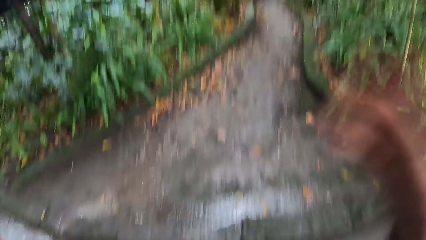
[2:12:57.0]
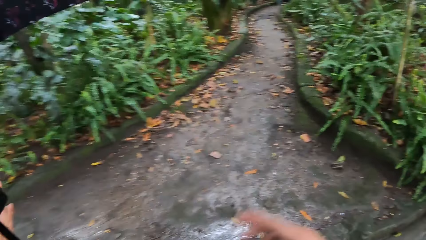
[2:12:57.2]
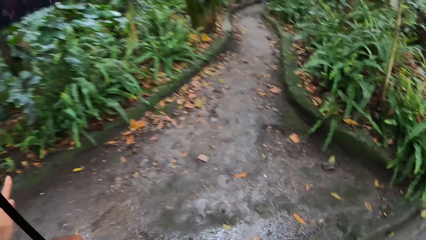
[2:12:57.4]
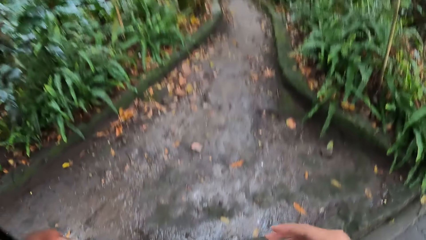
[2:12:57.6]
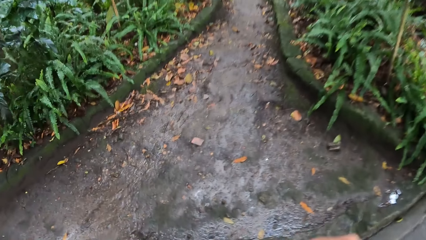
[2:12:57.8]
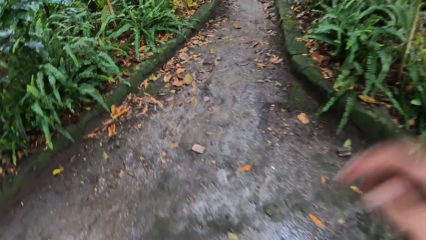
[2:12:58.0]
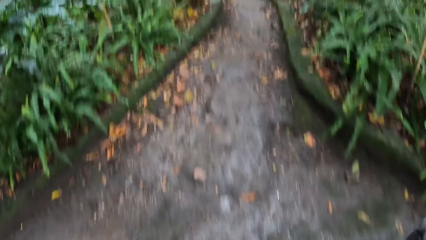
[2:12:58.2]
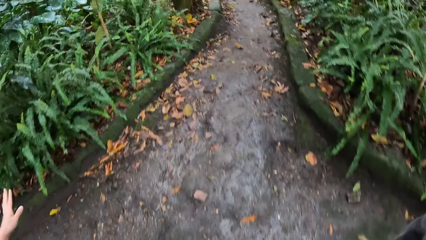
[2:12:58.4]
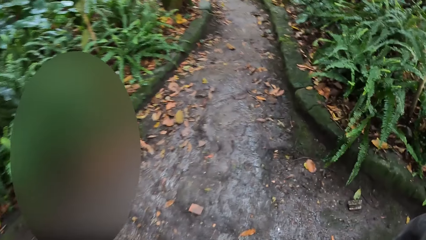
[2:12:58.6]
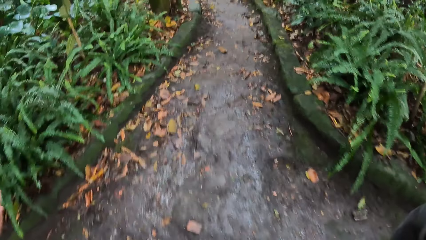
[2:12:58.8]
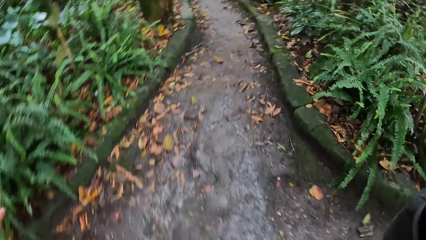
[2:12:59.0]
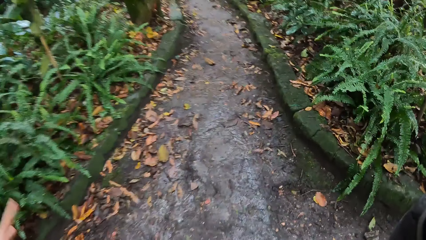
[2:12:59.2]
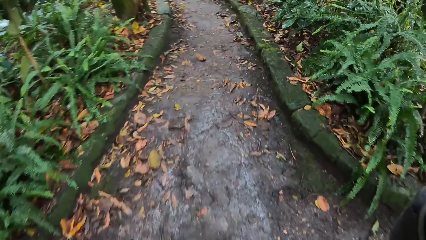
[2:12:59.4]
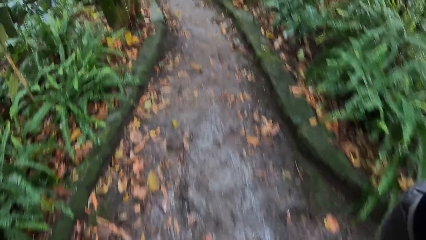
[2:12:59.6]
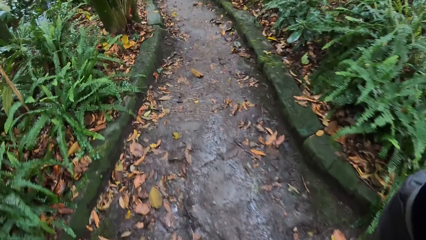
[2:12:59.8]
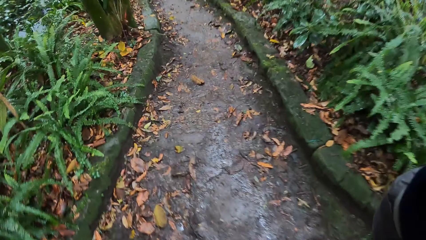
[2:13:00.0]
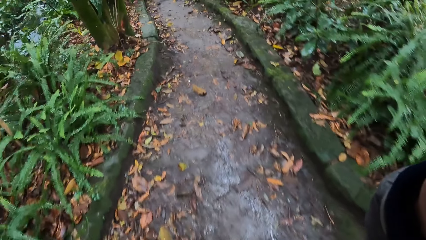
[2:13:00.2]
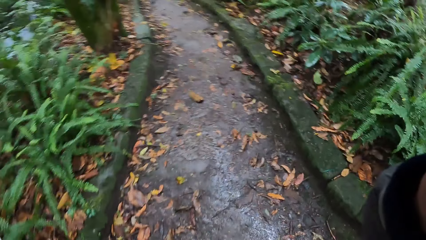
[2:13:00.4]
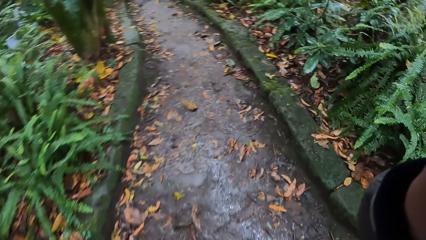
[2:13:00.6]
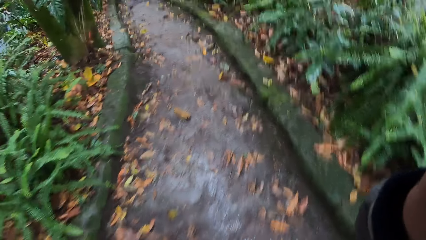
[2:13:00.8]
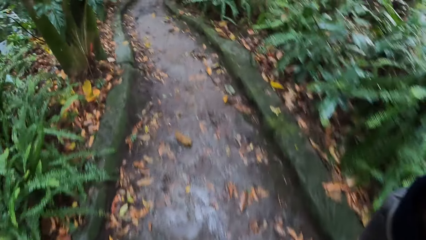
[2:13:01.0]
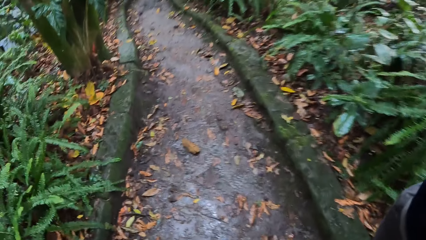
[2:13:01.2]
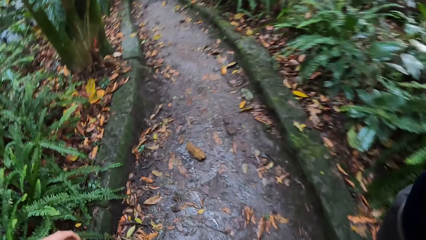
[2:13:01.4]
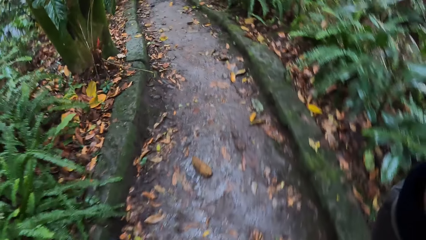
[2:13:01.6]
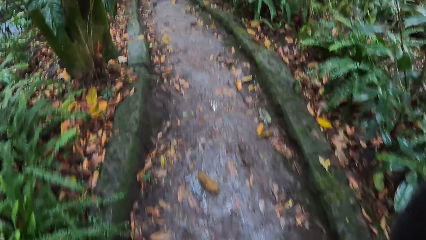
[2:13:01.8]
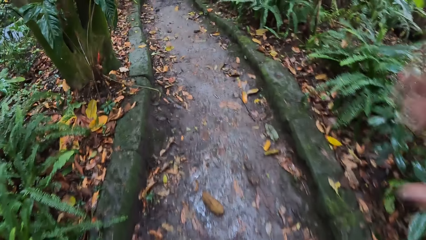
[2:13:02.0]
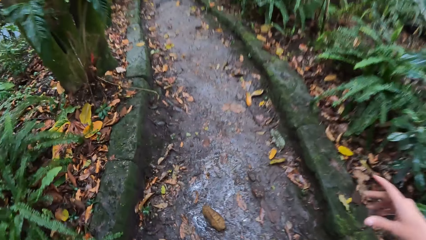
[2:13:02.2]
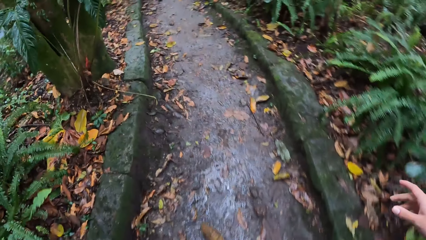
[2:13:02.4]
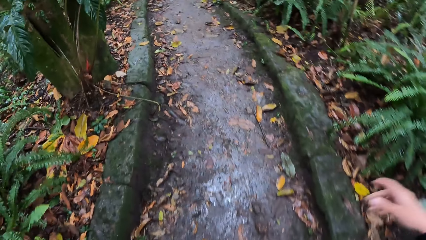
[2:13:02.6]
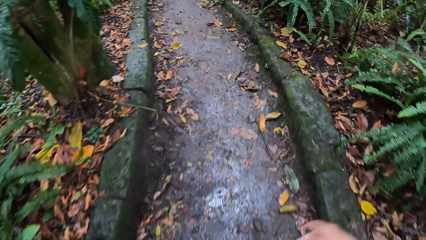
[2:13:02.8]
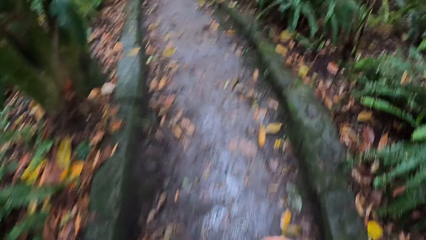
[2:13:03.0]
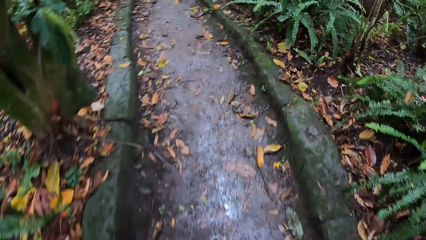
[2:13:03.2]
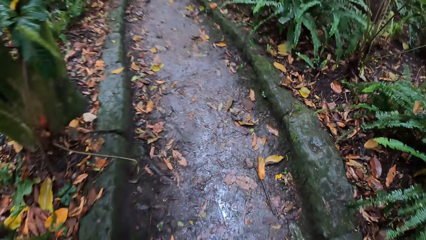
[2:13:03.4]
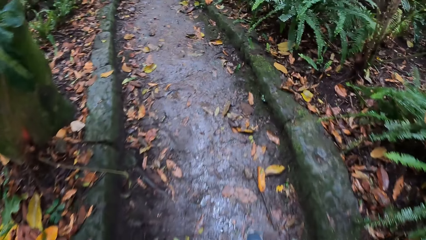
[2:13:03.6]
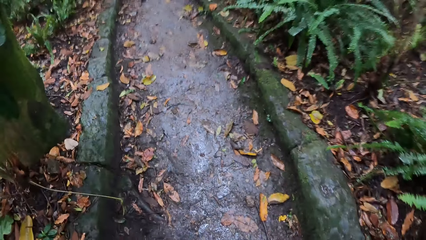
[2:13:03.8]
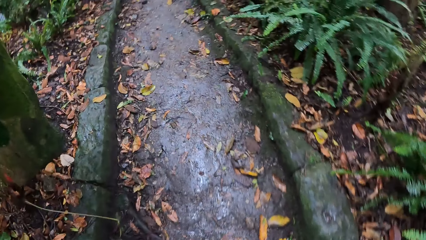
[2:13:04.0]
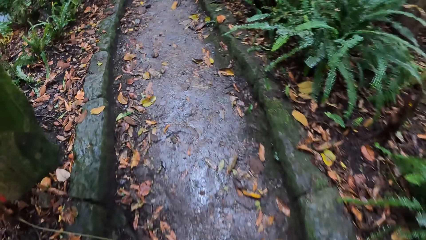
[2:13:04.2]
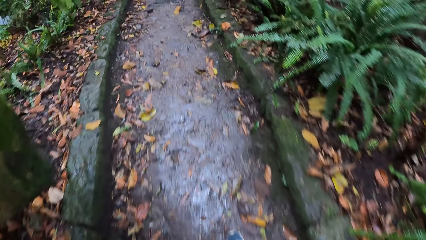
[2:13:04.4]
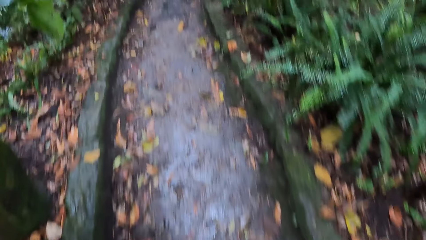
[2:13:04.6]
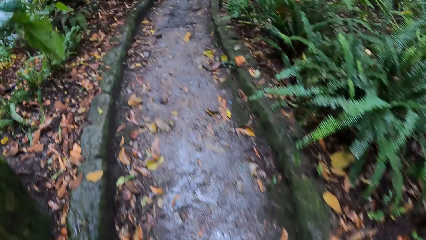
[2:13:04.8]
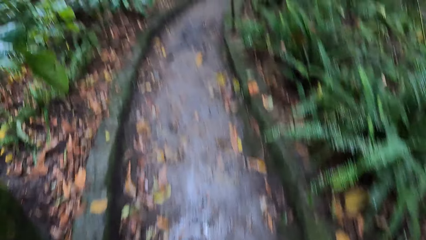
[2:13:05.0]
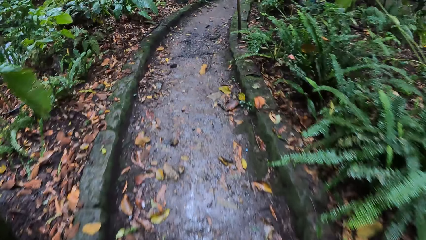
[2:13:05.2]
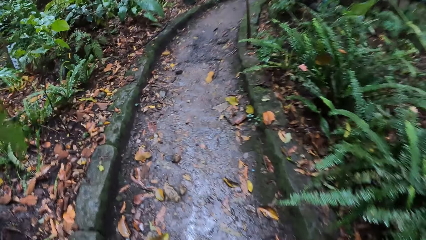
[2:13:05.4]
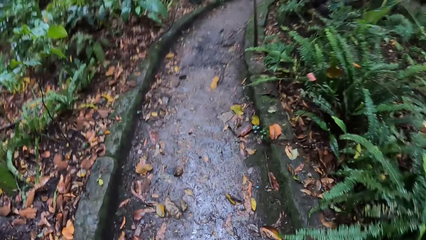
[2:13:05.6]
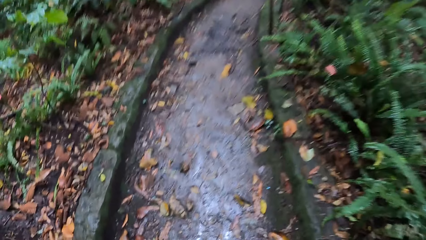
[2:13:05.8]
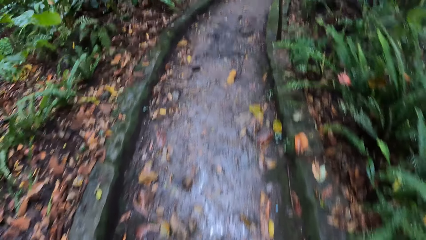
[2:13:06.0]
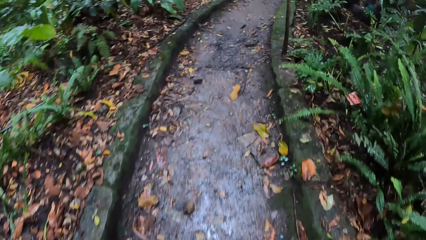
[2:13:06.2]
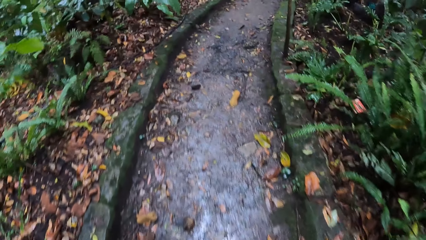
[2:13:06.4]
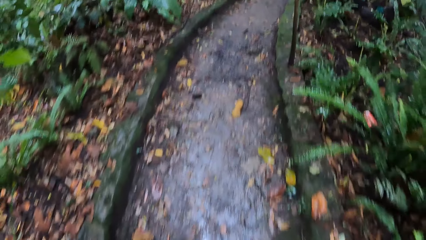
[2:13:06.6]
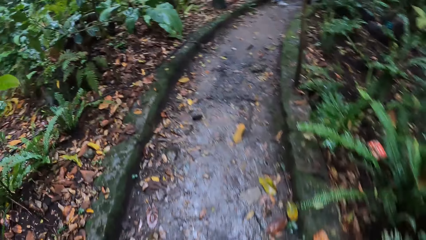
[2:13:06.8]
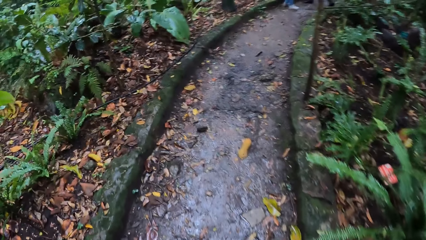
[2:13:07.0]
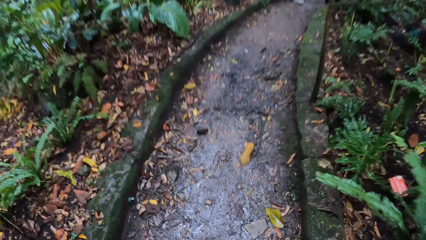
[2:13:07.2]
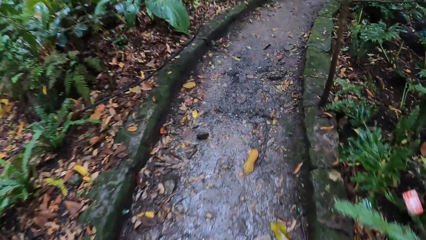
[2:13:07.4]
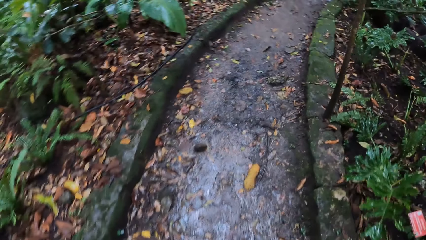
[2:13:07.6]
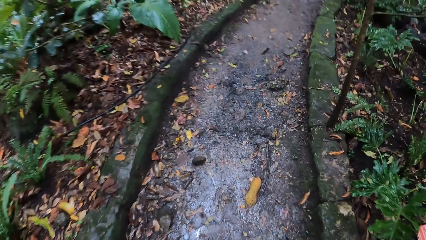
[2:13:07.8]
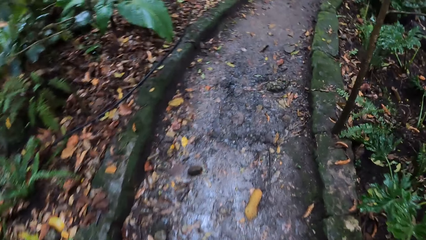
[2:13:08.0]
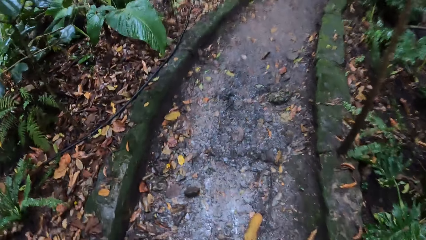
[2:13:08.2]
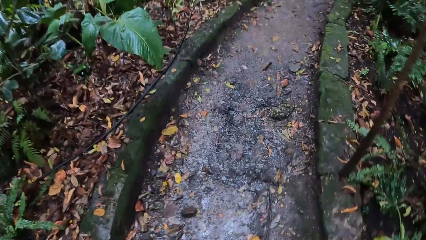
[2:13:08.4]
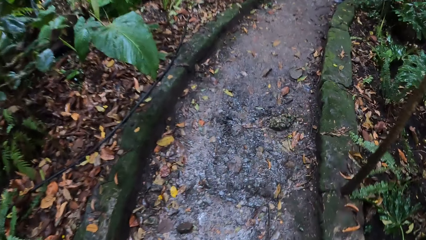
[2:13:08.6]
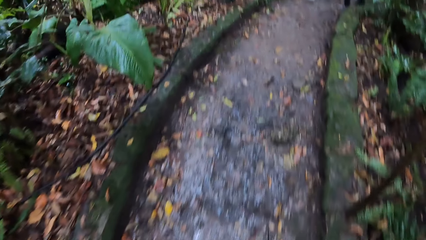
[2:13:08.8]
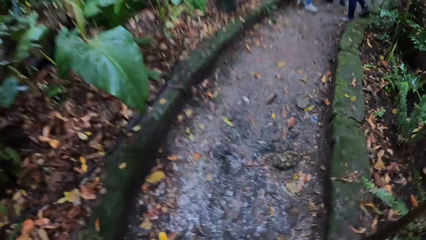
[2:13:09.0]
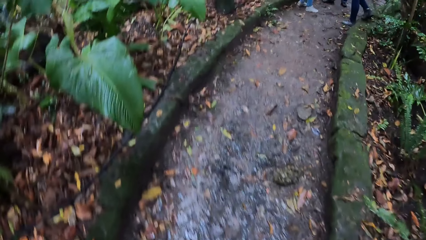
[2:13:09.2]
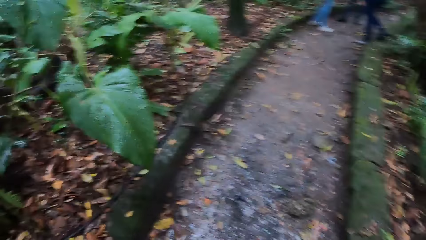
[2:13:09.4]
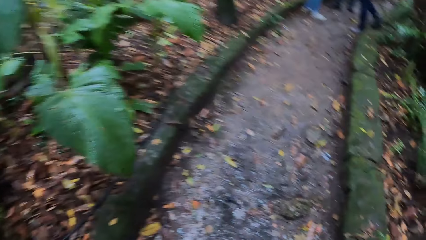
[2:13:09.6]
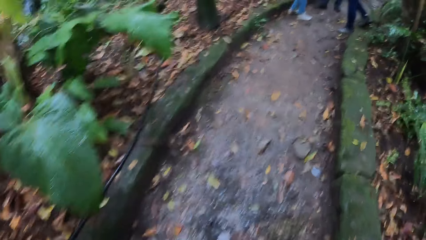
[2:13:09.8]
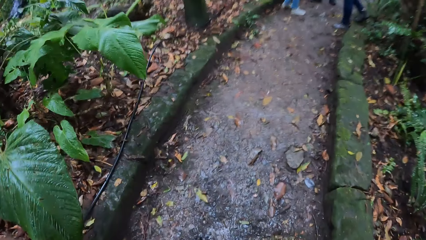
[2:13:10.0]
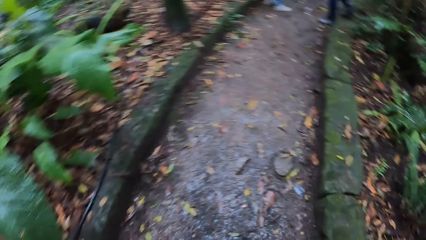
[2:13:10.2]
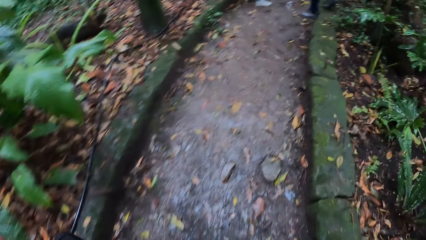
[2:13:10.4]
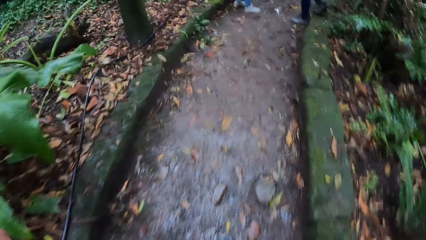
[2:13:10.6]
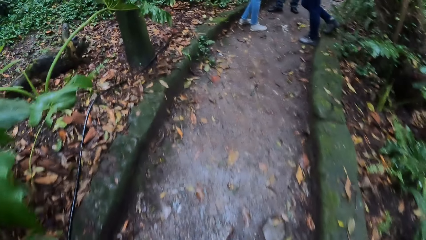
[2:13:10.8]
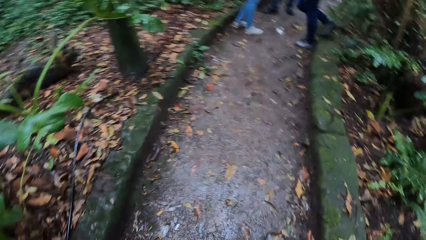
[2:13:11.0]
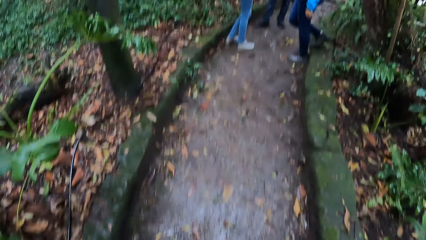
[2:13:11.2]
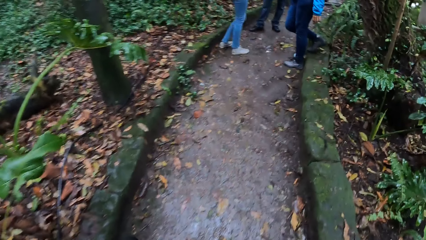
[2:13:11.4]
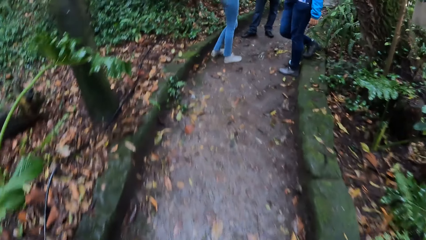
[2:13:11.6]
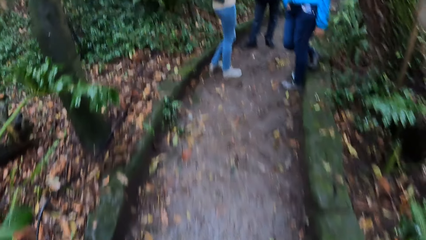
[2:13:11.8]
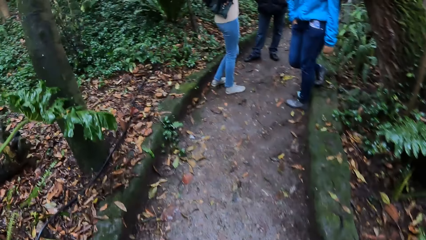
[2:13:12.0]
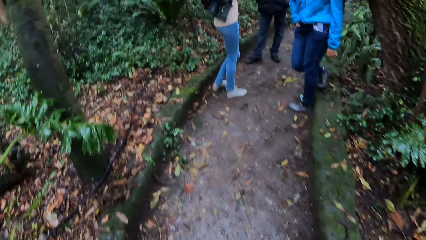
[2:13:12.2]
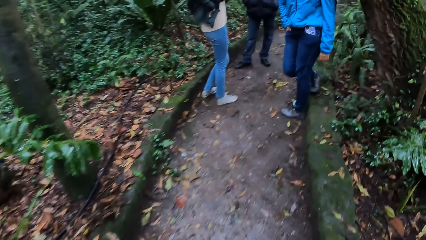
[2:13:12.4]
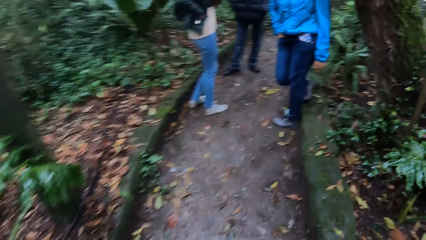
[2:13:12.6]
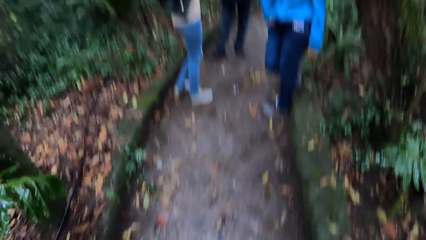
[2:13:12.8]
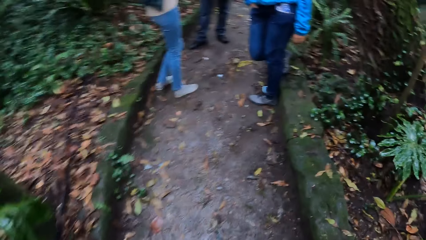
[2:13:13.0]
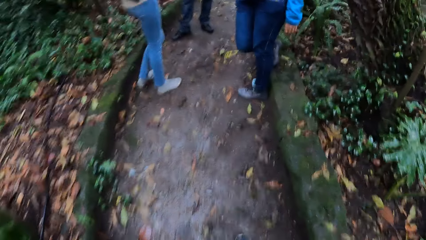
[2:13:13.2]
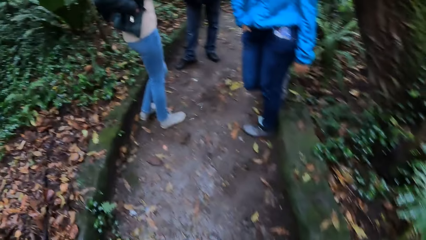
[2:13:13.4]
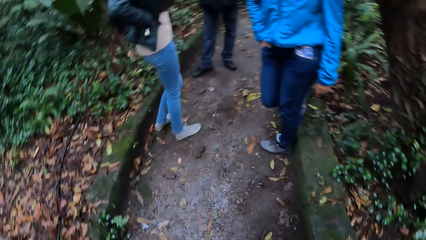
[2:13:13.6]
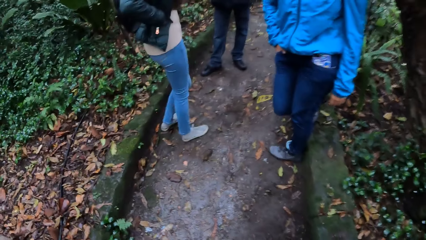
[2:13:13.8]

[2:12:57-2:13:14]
The camera wearer moves the right hand in the park. She adjusts the camera on her head with her right hand. She walks on a pathway in the park with the lady and the woman. She moves the right hand in the park. She walks around in the park.
